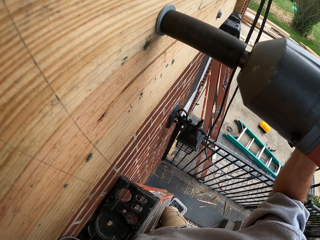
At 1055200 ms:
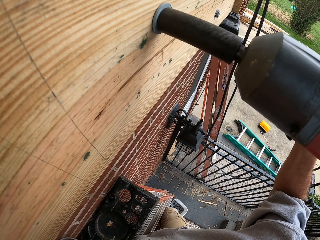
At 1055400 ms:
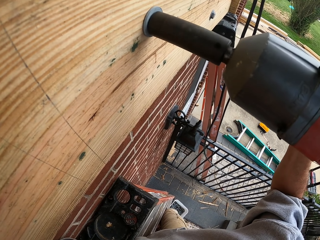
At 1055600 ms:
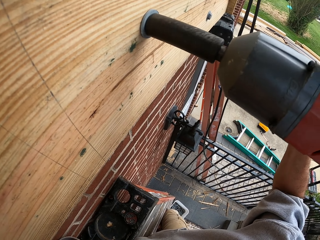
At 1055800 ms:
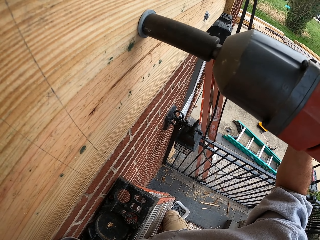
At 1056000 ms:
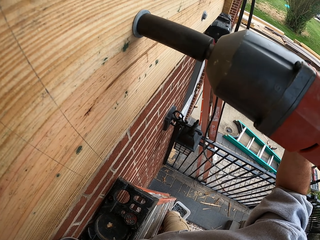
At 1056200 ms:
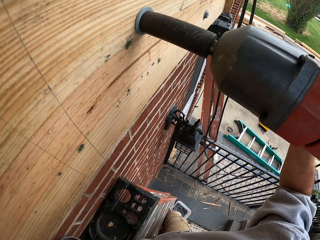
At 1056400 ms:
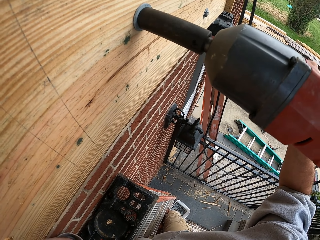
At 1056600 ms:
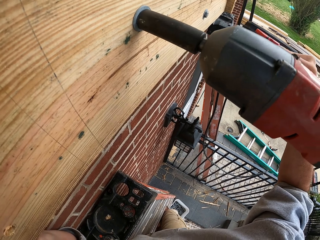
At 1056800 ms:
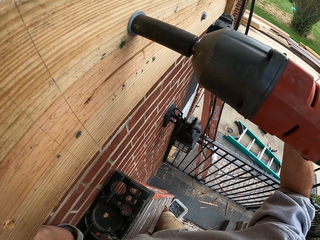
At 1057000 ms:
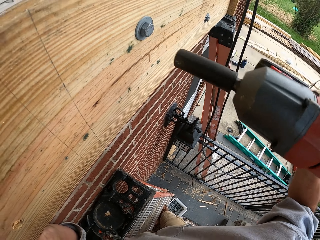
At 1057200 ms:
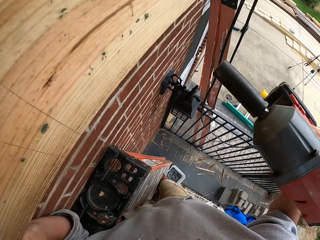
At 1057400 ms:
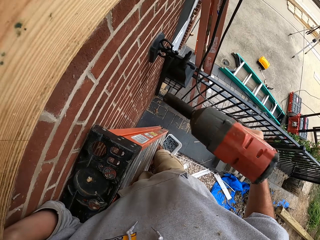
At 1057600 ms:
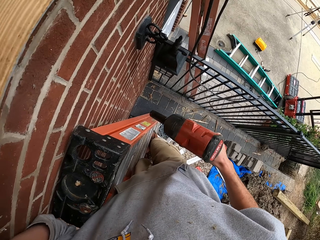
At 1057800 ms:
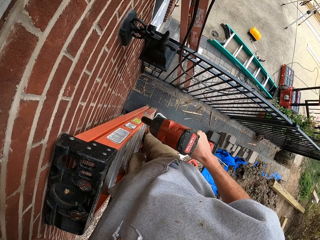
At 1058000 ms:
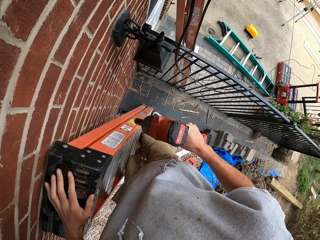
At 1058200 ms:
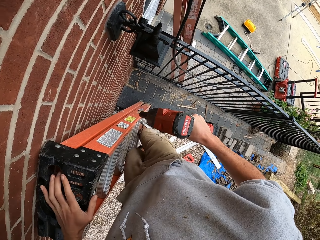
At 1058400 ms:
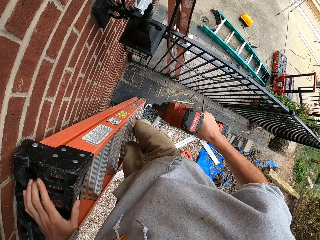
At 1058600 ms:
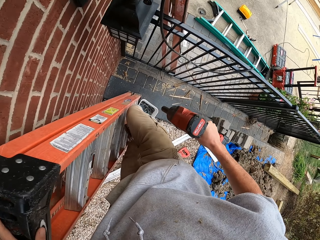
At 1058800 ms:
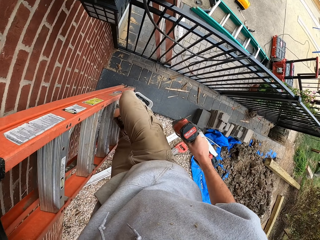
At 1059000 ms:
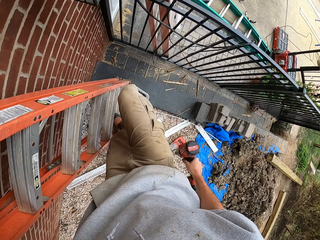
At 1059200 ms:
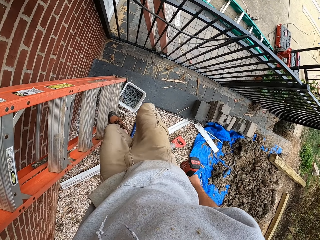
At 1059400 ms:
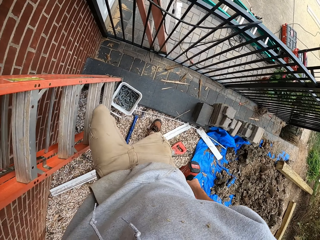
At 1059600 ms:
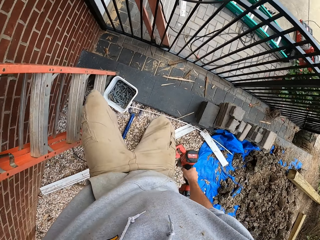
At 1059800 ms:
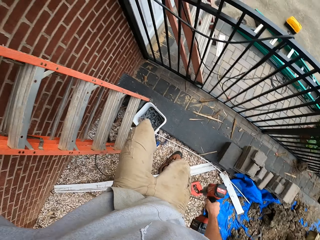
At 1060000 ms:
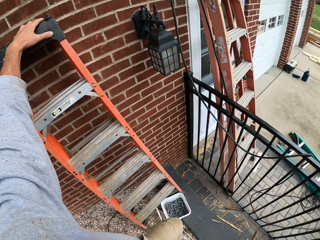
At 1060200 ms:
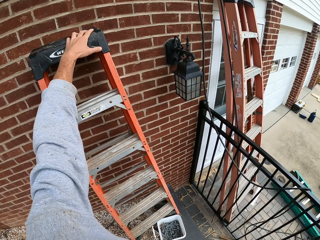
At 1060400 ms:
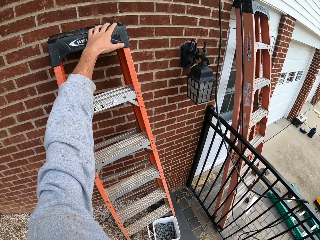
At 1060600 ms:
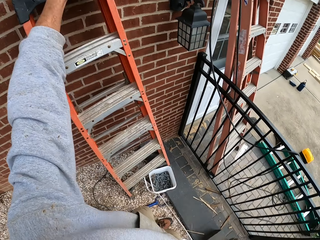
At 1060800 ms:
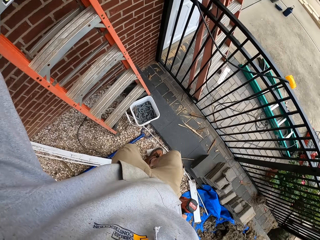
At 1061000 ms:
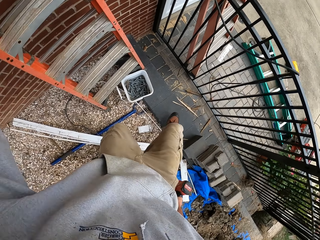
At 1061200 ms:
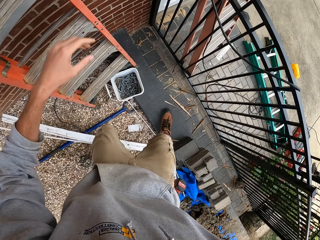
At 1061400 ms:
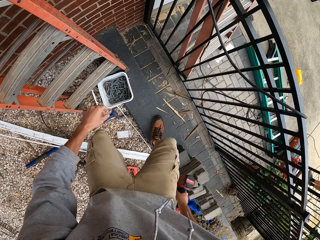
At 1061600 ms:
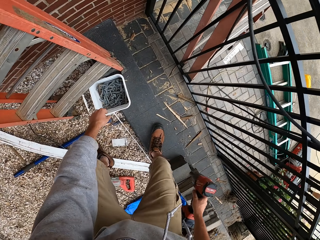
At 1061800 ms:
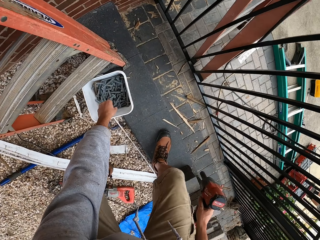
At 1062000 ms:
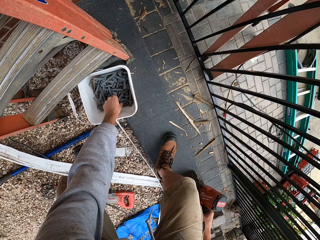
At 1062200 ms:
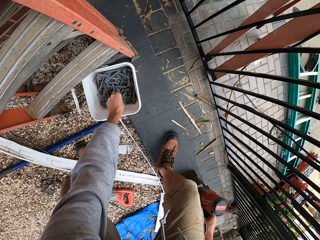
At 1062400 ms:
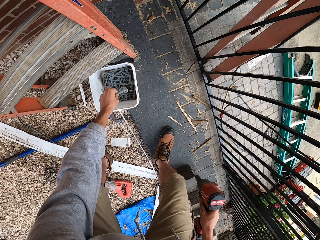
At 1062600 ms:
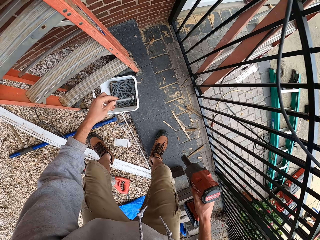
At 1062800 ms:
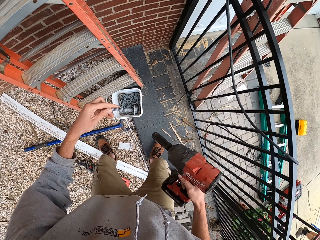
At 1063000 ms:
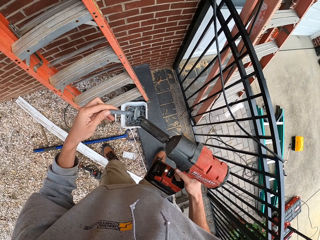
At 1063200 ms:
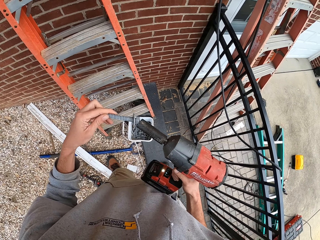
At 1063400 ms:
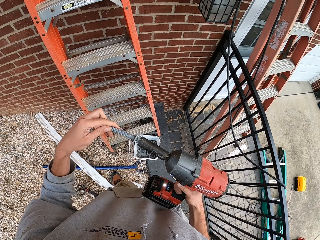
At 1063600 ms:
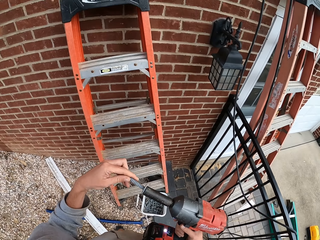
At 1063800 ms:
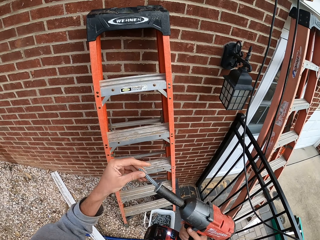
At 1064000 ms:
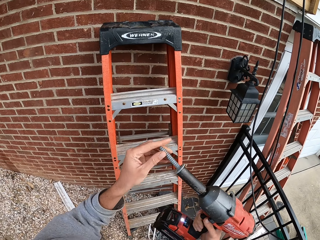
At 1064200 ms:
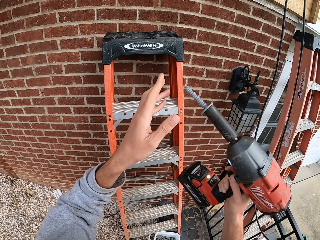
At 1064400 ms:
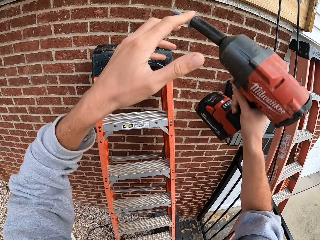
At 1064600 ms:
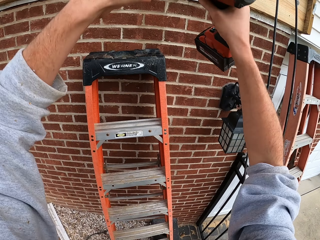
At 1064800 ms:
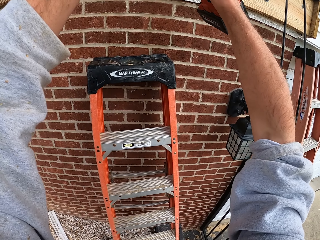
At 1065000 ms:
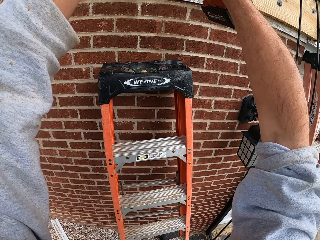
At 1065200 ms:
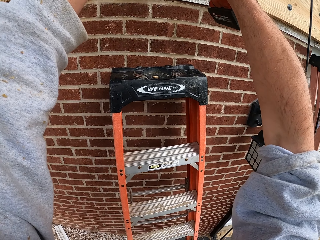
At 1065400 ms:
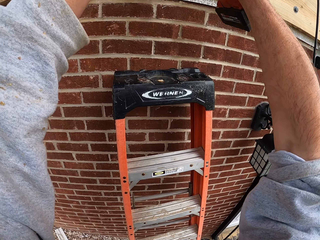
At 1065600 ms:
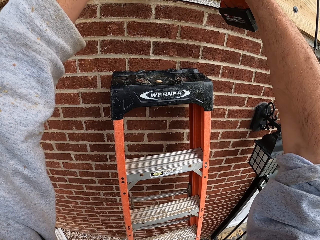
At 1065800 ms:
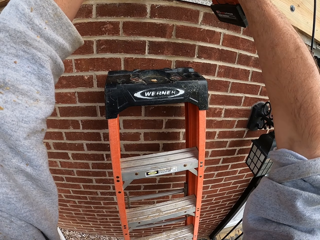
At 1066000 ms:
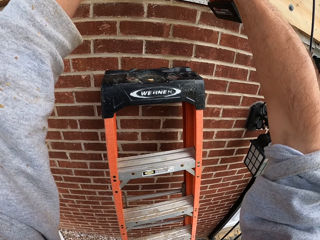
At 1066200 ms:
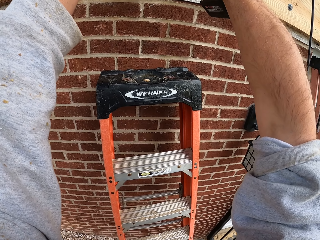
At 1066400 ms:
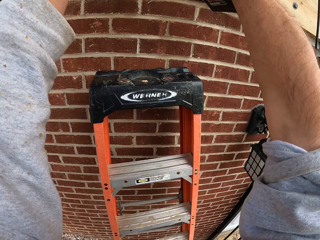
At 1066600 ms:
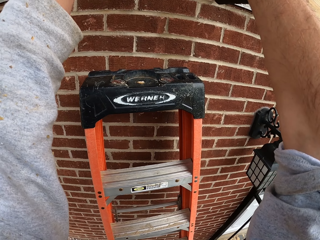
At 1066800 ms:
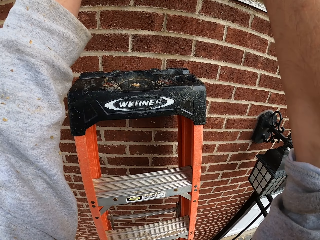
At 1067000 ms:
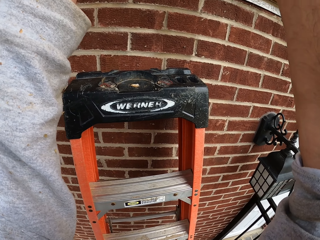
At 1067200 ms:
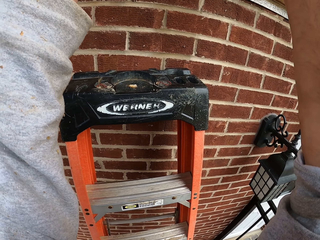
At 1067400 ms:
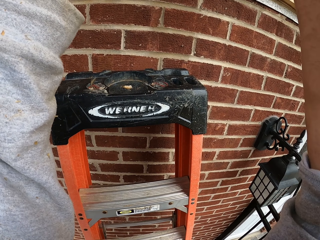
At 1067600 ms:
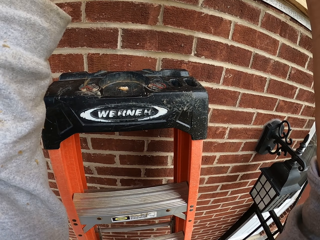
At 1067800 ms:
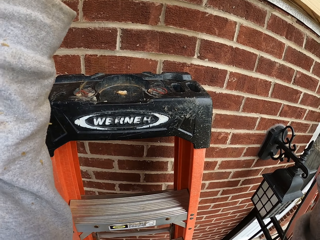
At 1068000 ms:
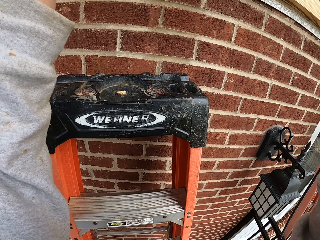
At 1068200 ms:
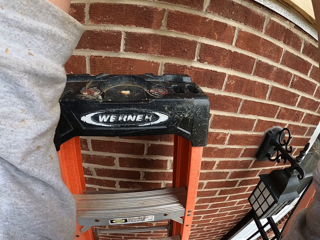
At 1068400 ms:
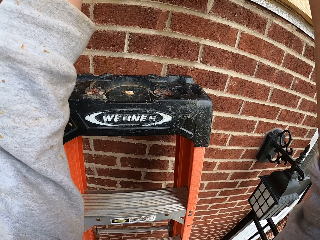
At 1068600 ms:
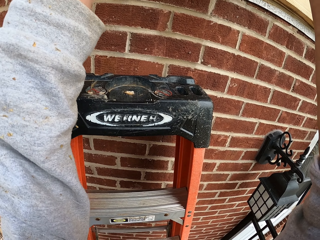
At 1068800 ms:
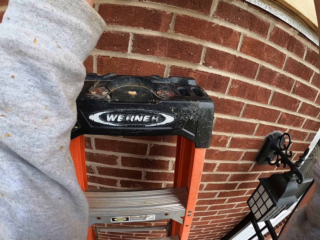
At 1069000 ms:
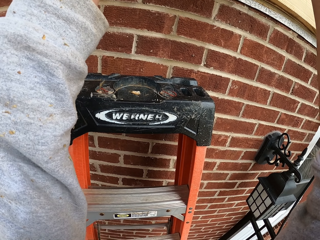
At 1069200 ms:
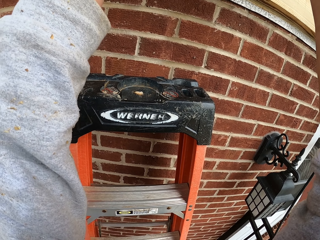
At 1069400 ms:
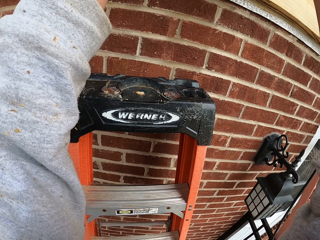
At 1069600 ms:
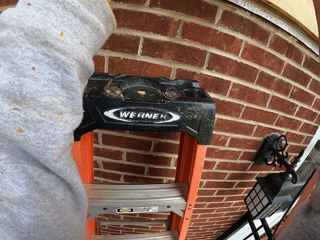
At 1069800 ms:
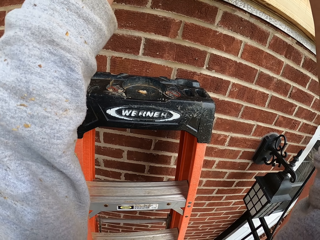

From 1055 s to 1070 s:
The camera wearer descends the ladder on the wall. They pick up a screw from the container. They place the screw in the drill machine. They drill the screw with the drill machine to the wood on the wall.

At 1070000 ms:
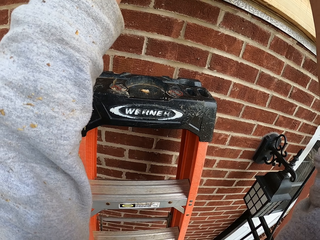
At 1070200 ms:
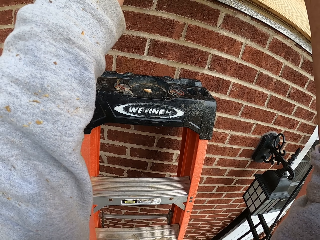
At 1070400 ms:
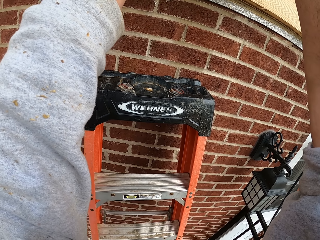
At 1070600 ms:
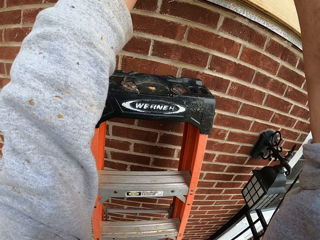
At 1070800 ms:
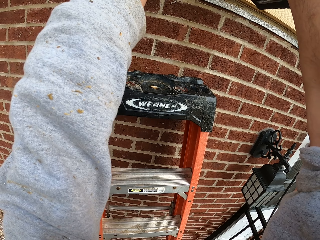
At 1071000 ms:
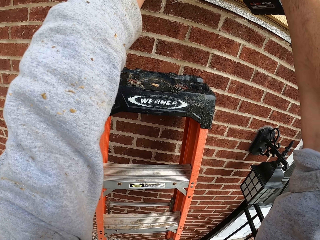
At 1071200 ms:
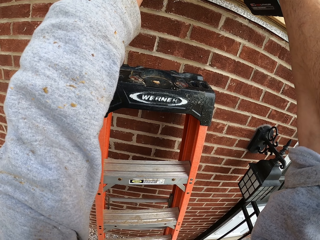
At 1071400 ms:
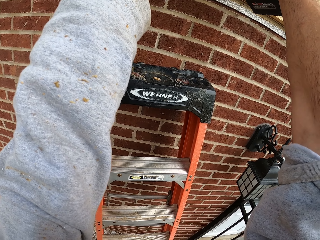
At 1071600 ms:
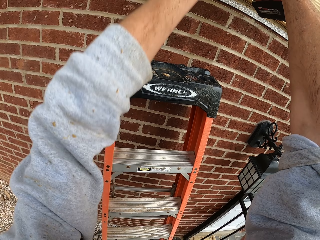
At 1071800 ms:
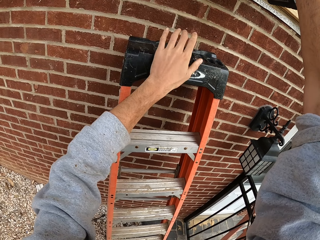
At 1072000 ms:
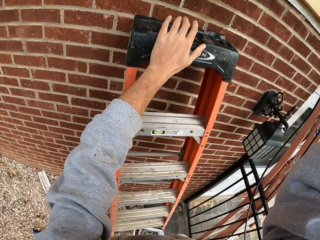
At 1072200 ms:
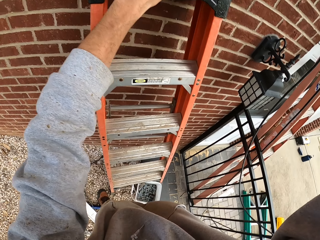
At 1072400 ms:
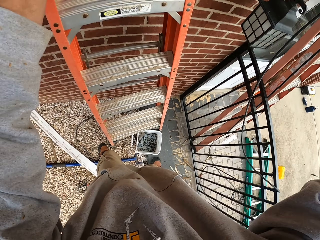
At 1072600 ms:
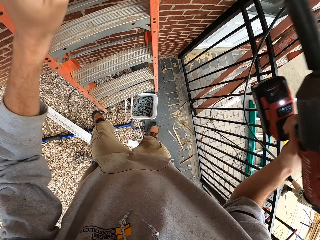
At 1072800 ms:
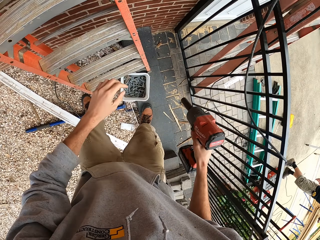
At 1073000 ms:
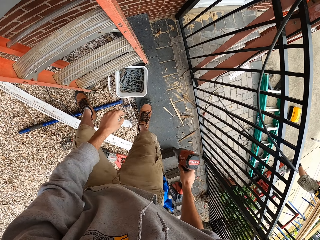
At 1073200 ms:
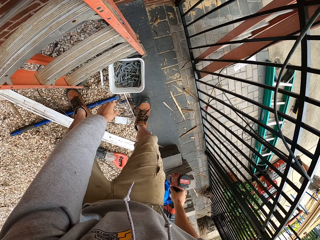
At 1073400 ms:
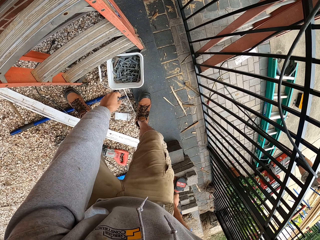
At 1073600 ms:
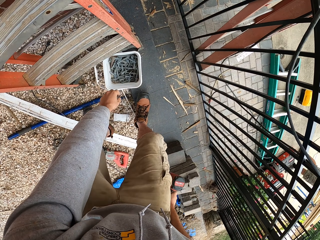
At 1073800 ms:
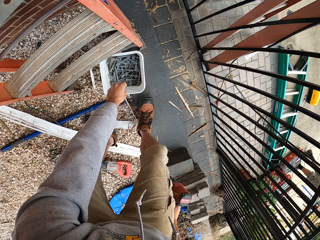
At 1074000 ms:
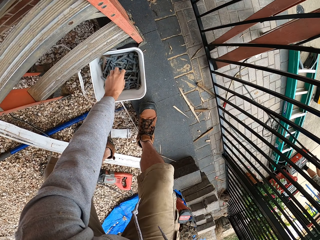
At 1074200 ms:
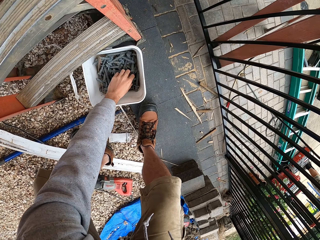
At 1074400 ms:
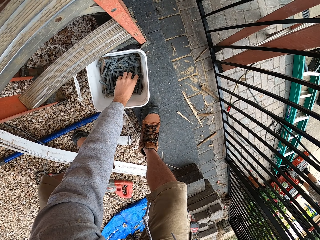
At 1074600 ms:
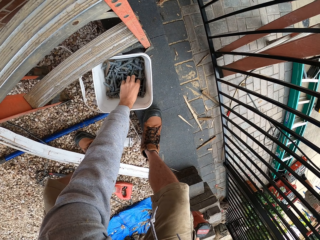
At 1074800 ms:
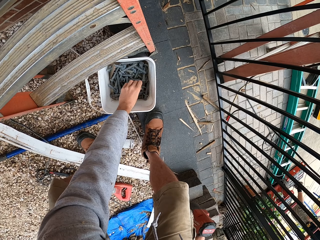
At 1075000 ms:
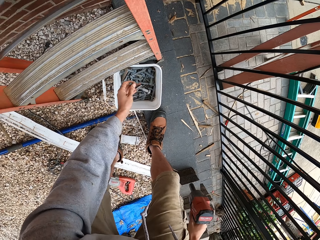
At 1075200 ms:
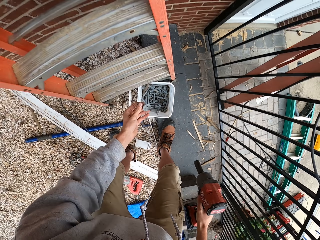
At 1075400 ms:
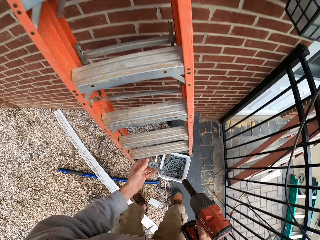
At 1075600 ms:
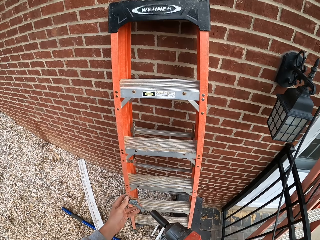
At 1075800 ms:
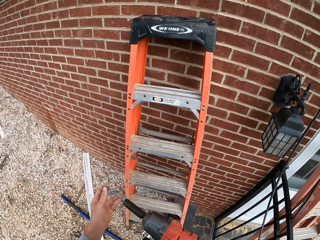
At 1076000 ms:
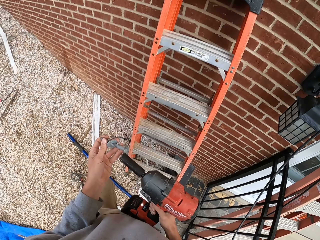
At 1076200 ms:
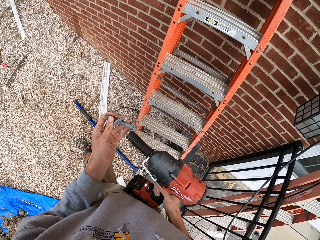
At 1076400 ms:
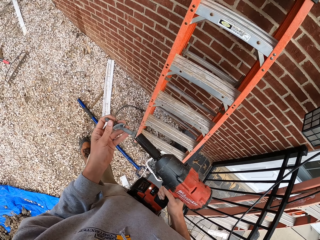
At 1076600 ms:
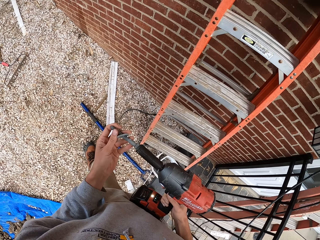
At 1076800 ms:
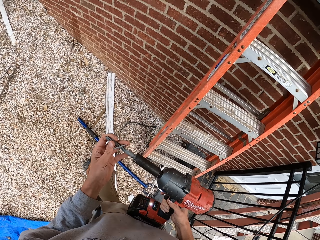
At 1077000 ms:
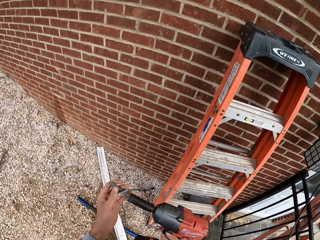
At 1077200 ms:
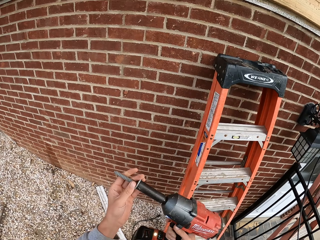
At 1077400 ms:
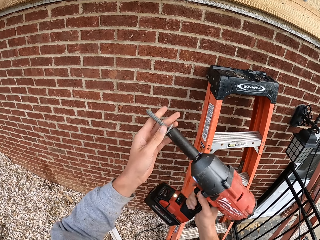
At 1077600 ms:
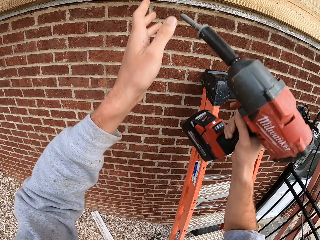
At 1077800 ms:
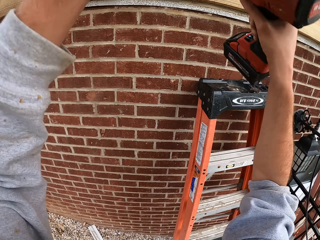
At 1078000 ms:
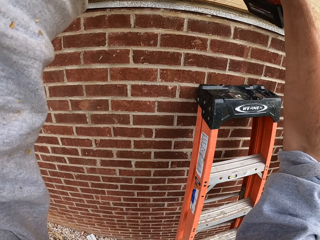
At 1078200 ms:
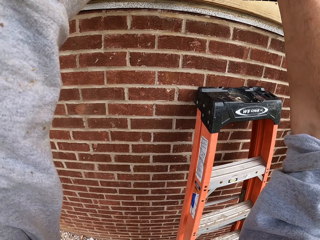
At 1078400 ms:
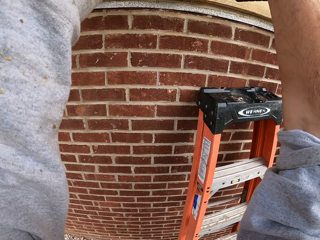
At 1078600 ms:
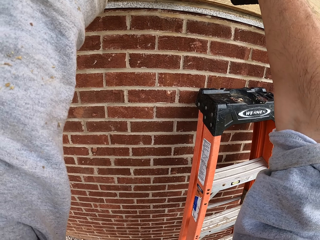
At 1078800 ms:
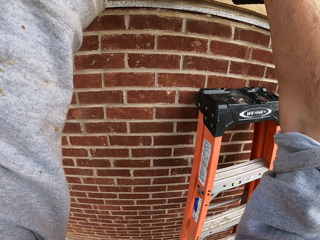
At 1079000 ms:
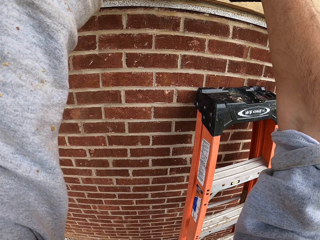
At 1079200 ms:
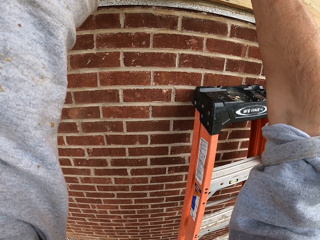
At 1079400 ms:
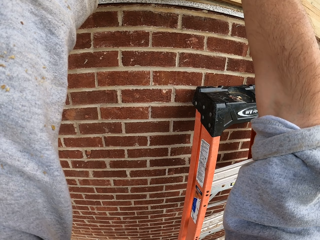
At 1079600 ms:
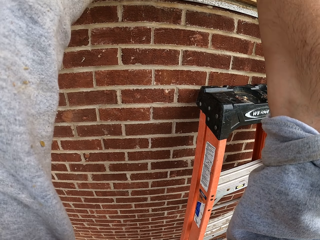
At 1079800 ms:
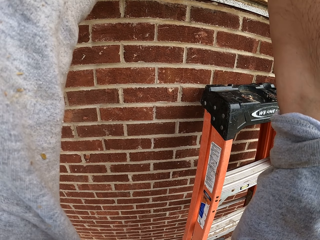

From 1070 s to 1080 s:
The camera wearer holds the ladder on the wall. They pick up a screw from the container. They place the screw in the drill machine. They drill the screw with the drill machine to the wood on the wall.
